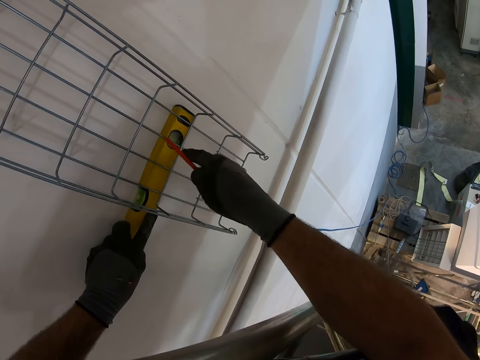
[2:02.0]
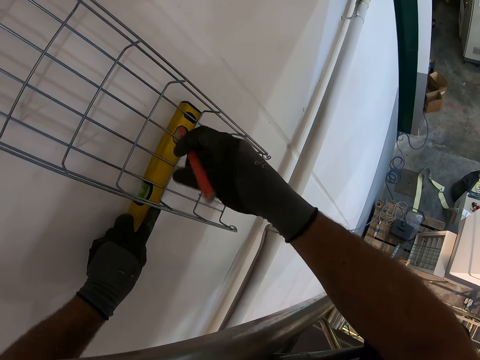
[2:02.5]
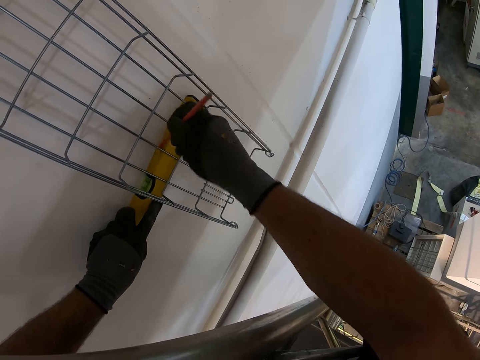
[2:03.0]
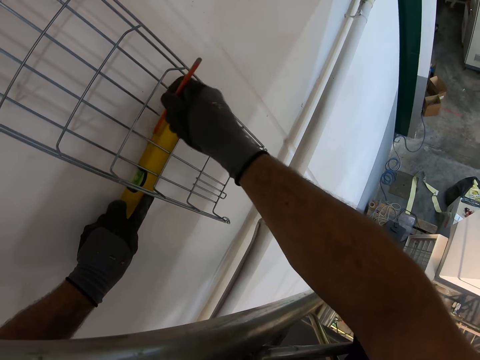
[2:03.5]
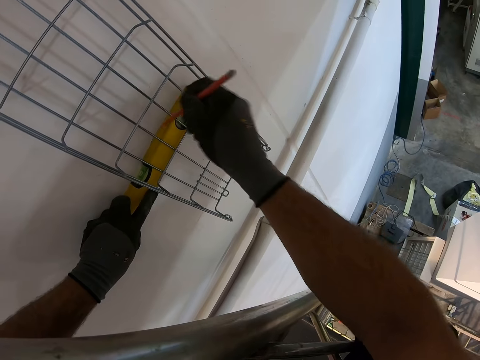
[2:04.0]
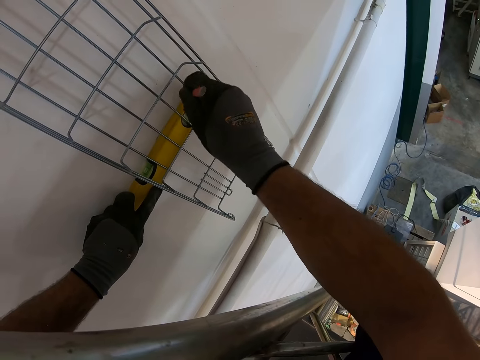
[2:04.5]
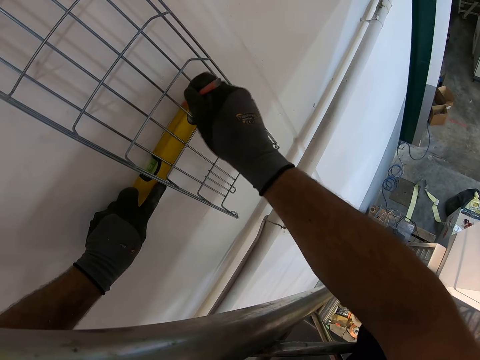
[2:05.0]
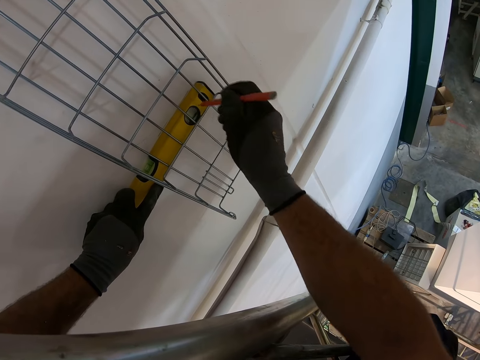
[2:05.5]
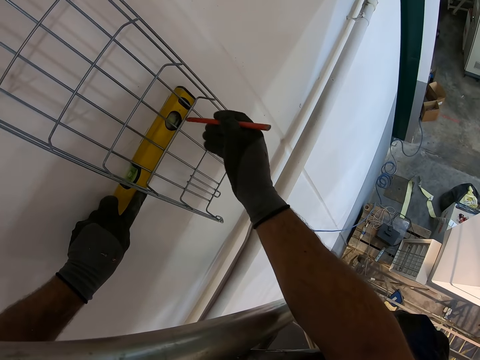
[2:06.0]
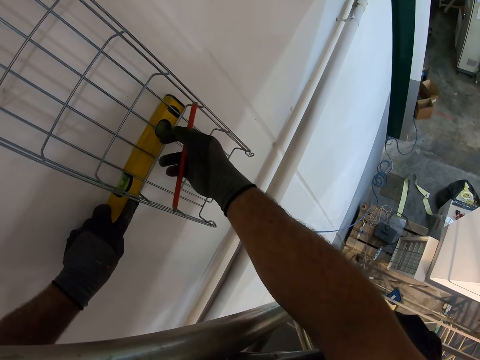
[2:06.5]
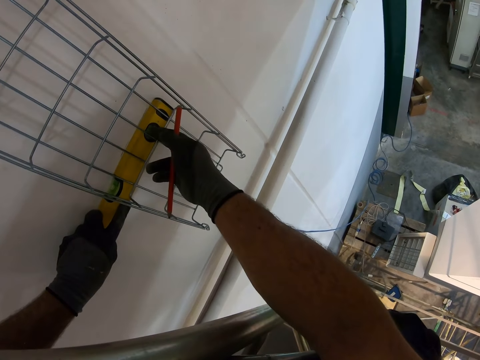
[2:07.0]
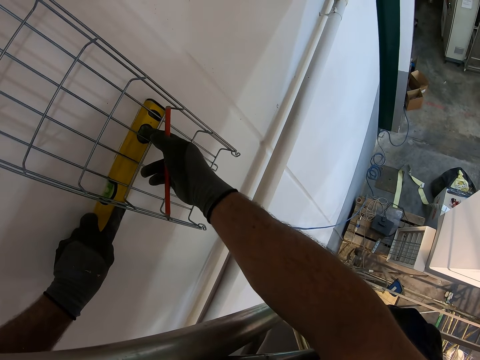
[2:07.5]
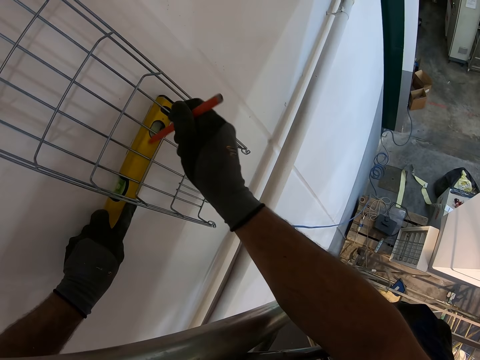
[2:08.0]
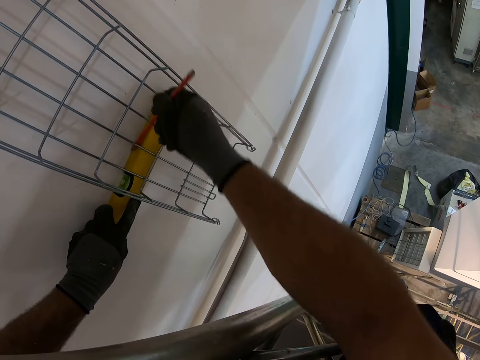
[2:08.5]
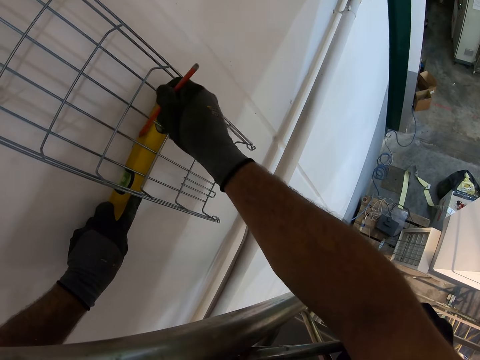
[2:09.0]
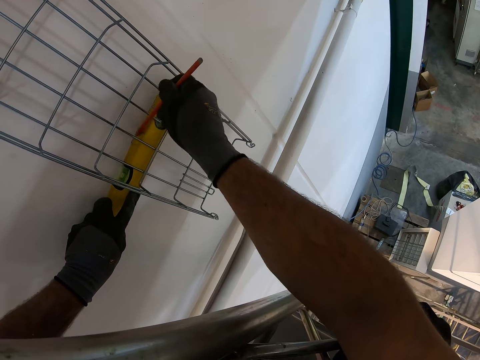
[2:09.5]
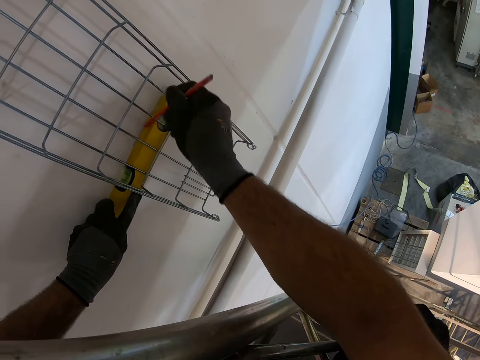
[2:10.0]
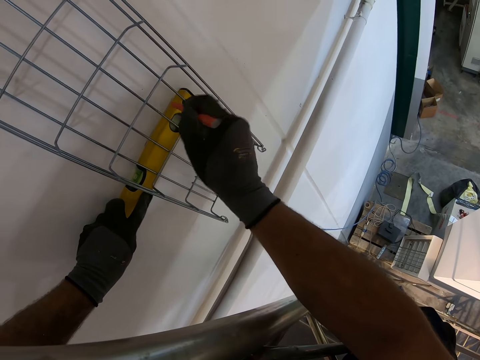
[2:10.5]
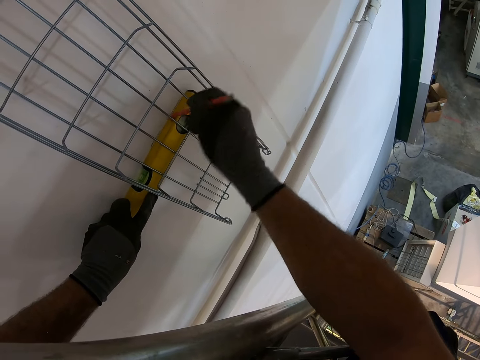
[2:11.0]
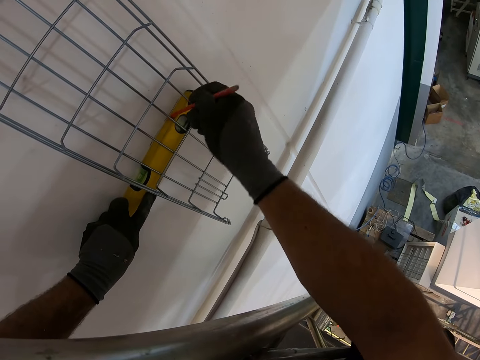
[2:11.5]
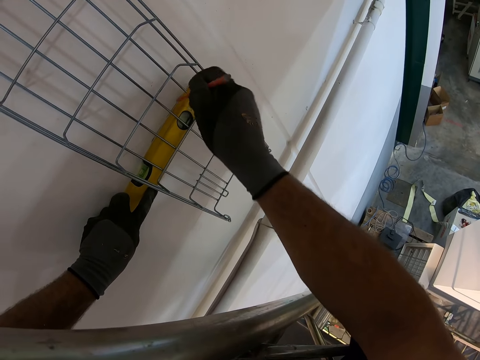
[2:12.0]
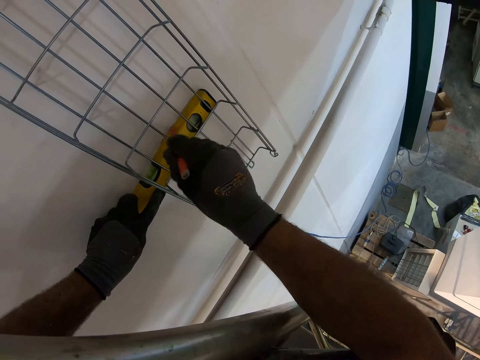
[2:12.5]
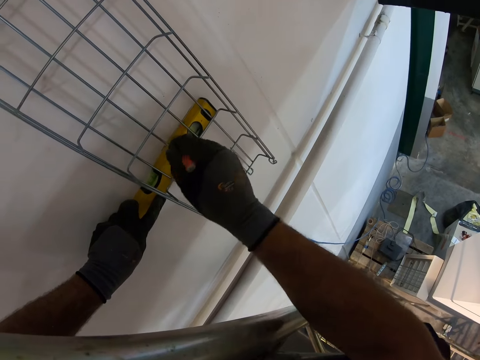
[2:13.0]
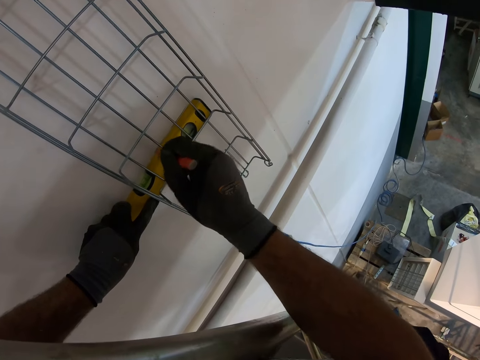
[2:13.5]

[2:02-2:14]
The camera wearer marks the wall with a pencil. They stare at the spirit level. They adjust the spirit level. They draw the wall.

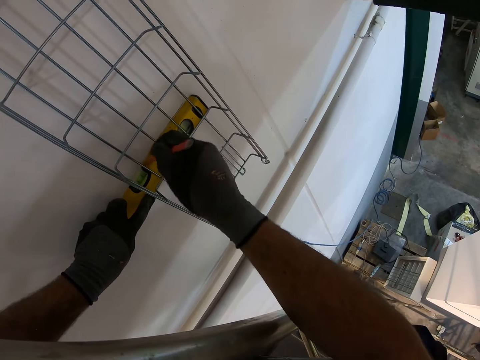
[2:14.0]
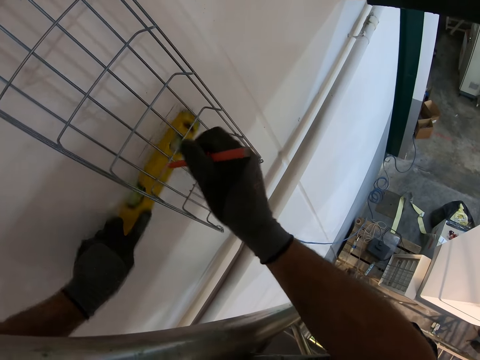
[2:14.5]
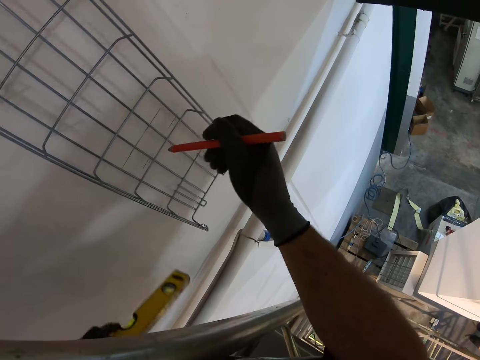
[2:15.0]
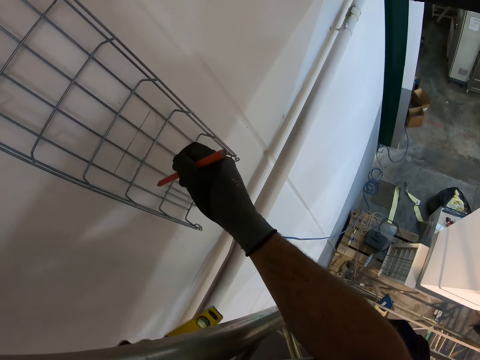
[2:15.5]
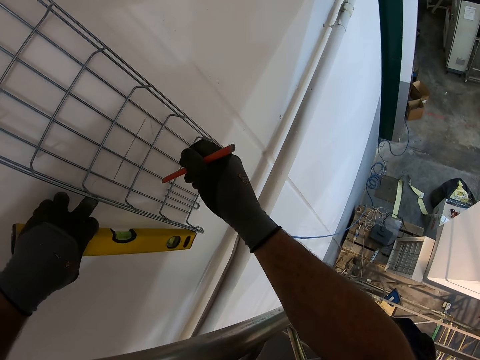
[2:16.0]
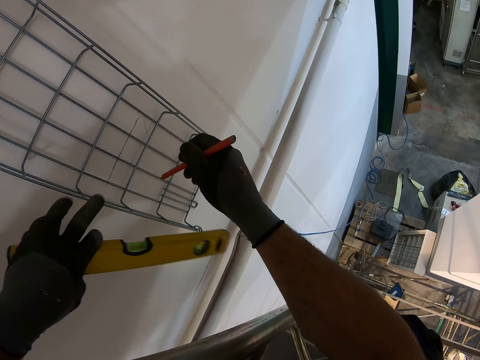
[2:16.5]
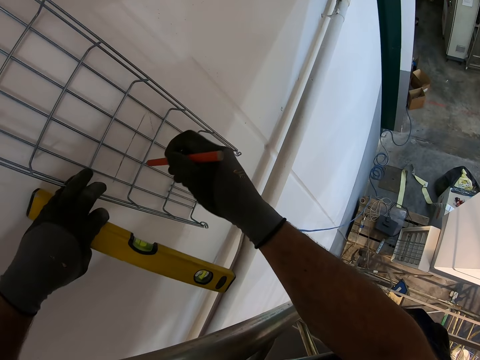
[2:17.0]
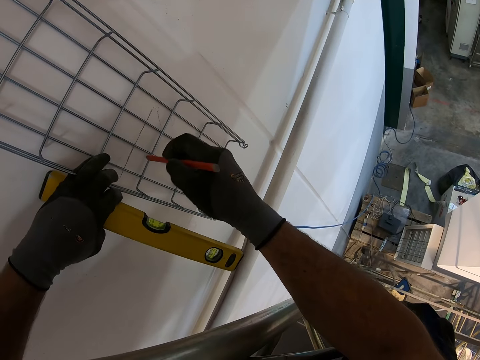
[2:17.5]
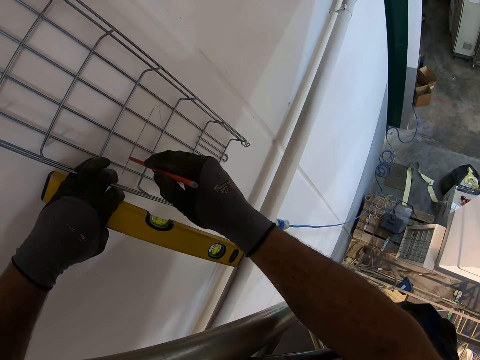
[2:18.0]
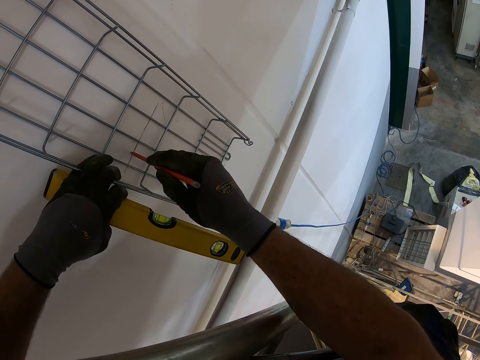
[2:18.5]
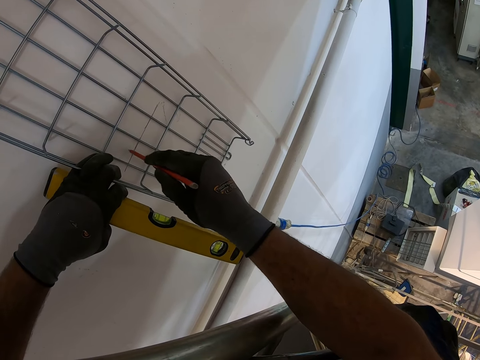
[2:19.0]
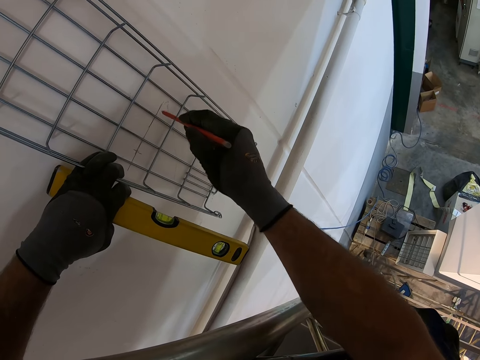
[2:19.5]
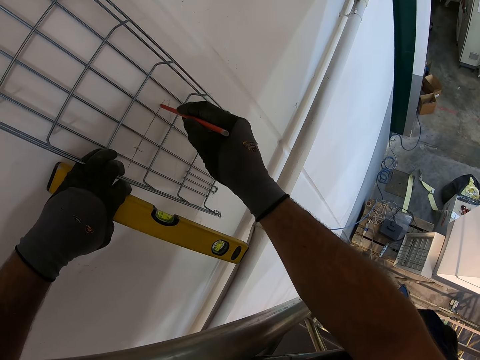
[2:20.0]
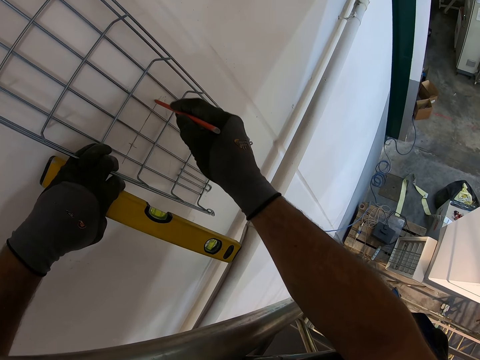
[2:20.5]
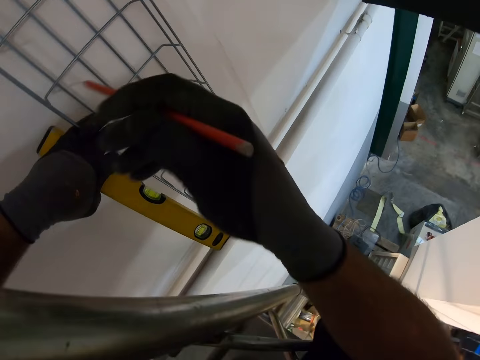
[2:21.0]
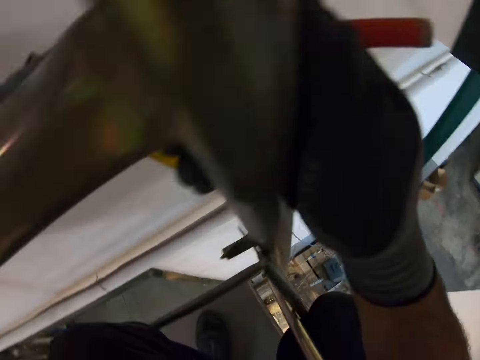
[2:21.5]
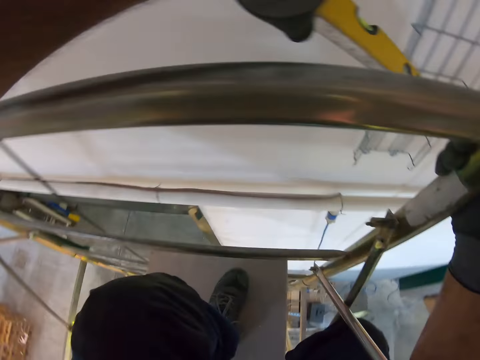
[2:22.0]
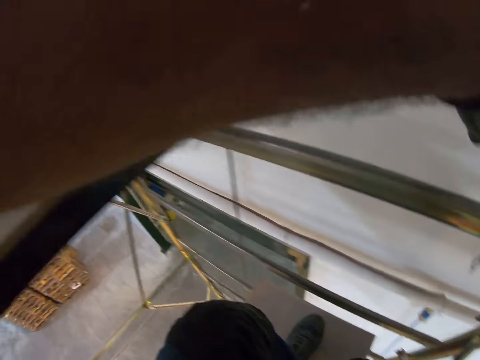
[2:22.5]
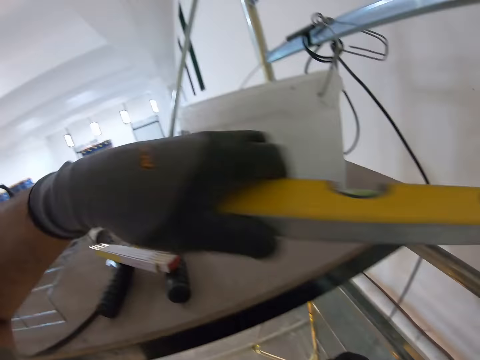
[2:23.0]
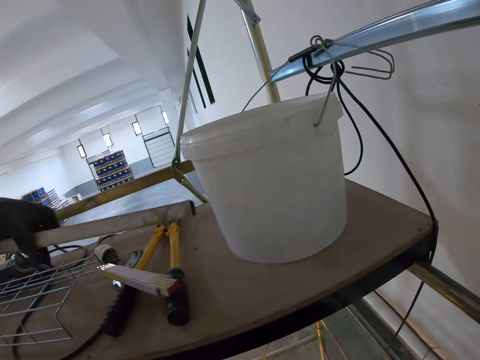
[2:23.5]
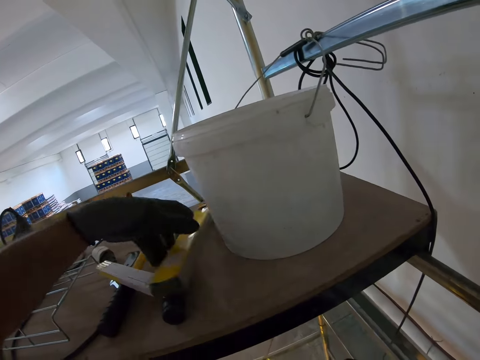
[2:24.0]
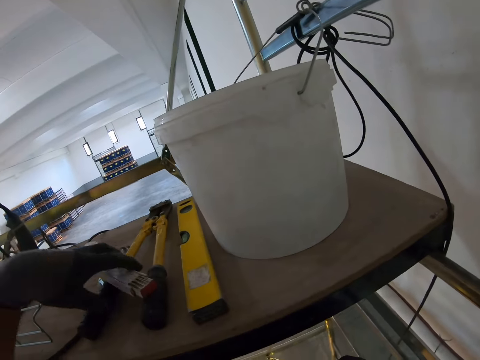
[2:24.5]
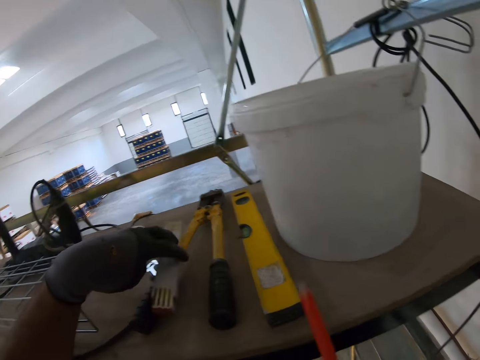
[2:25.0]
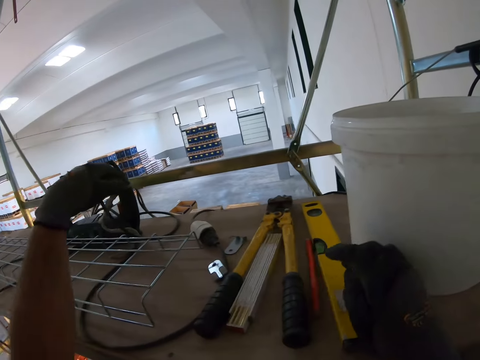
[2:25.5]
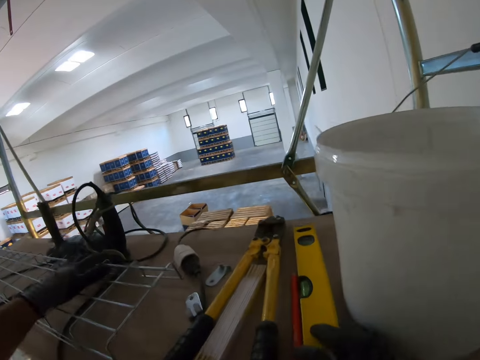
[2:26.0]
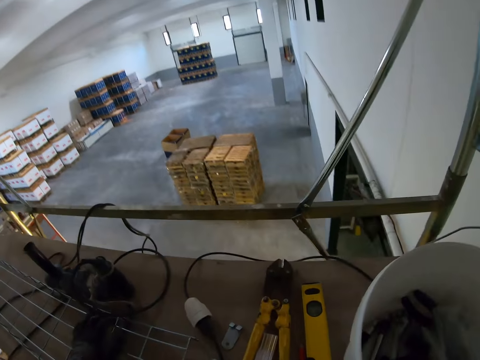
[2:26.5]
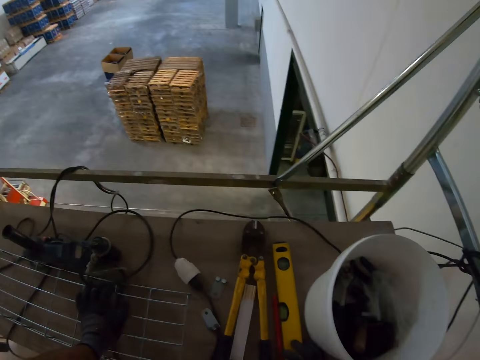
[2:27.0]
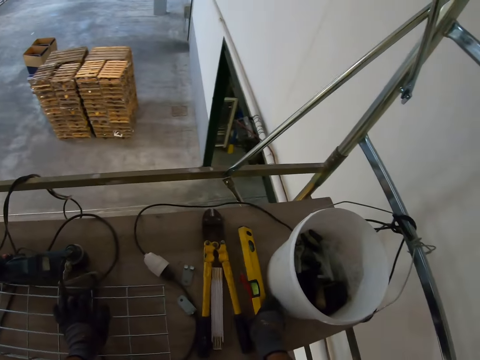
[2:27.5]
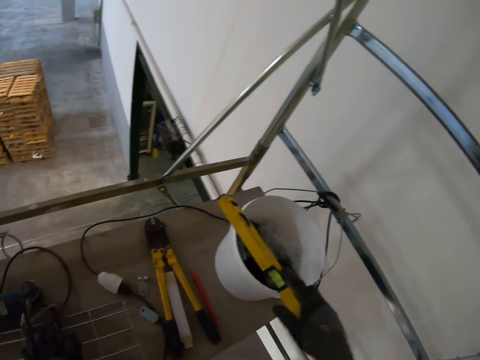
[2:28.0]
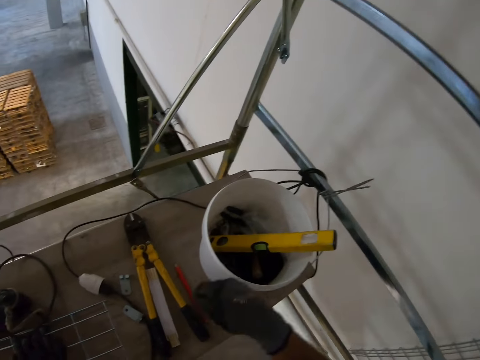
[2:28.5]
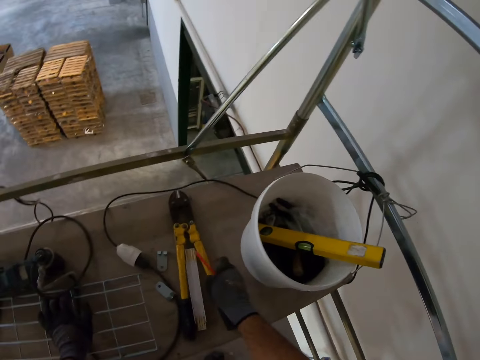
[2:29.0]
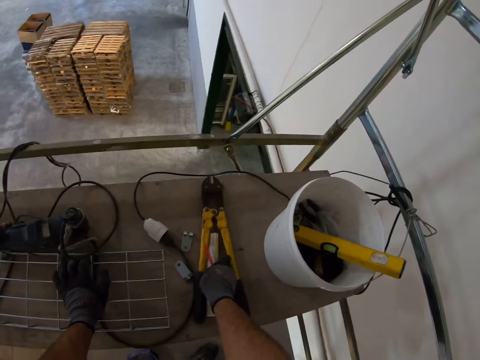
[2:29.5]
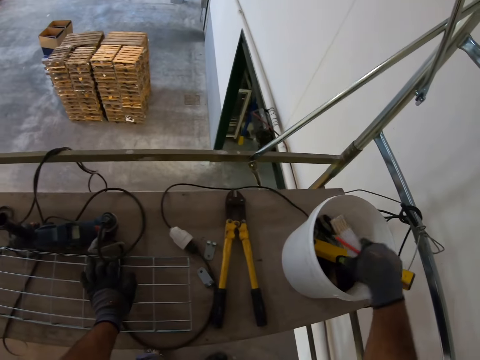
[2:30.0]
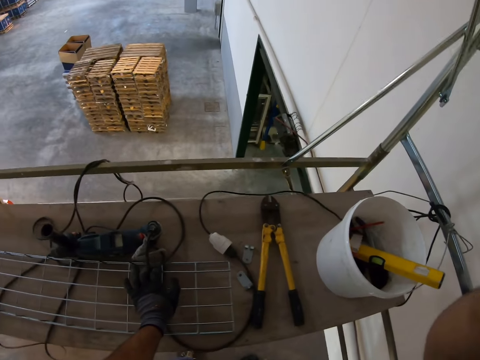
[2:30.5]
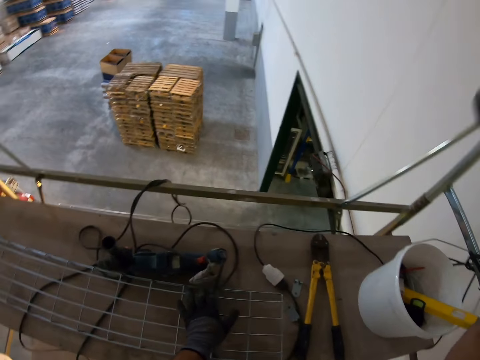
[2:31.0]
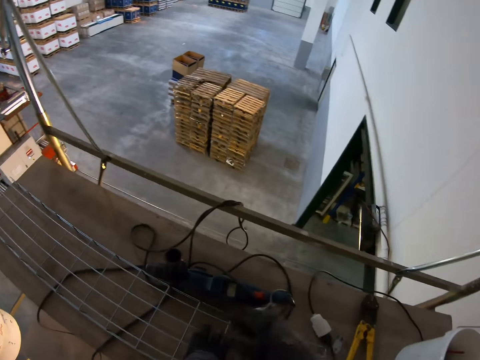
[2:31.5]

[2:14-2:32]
The camera wearer stares at the wall. They put a mark on the wall. They adjust the camera. They look around. They place the spirit level on the board. They place a pen on the board. They look around. They pick up the spirit level. They put the spirit level in the bucket. They pick up the pen, pick up the folding ruler. They drop the folding ruler and the pen into the bucket. They adjust the camera.
